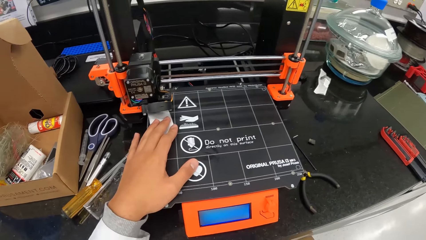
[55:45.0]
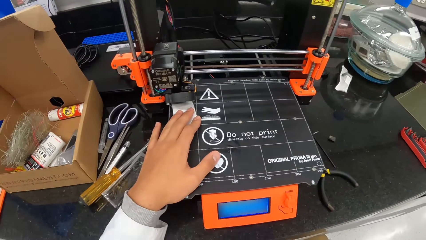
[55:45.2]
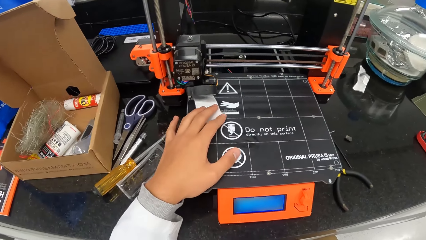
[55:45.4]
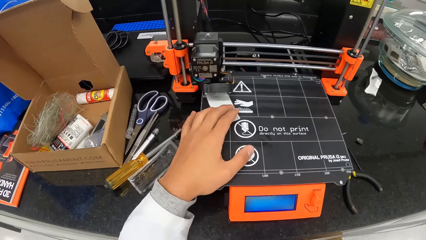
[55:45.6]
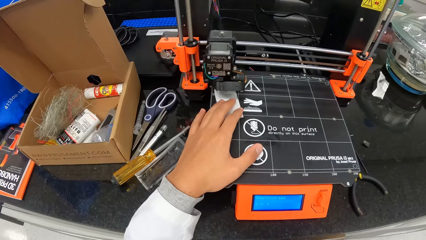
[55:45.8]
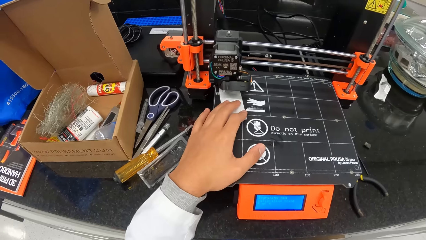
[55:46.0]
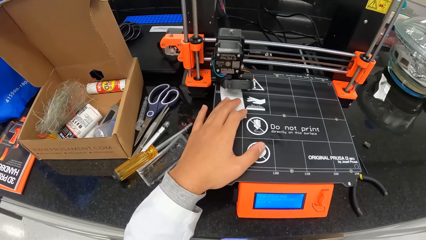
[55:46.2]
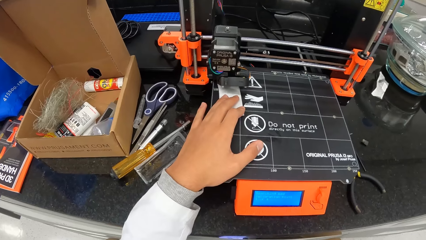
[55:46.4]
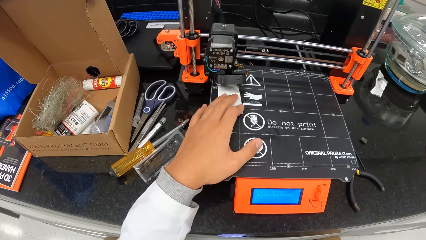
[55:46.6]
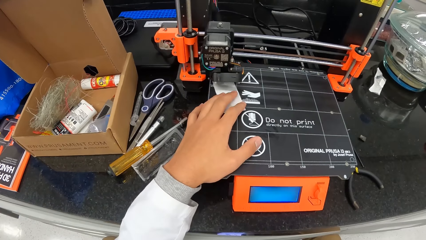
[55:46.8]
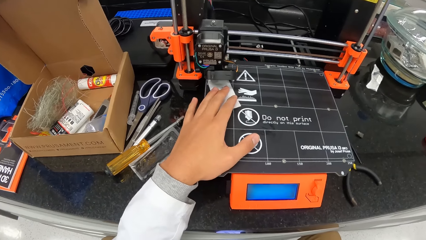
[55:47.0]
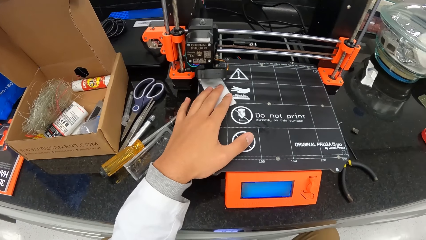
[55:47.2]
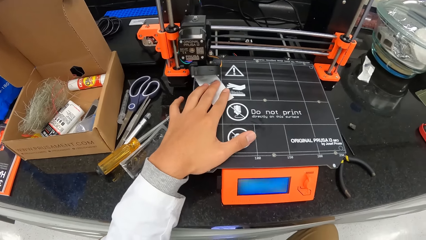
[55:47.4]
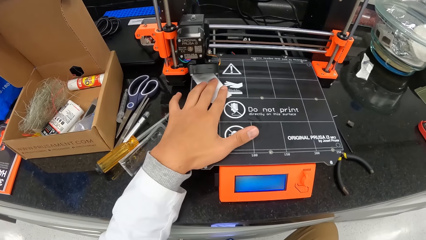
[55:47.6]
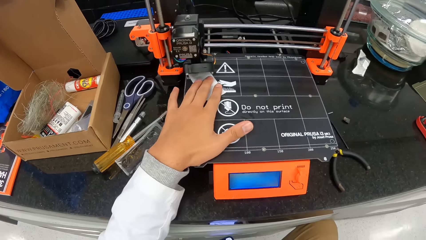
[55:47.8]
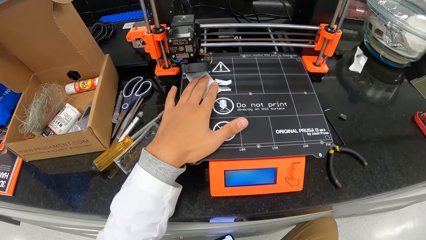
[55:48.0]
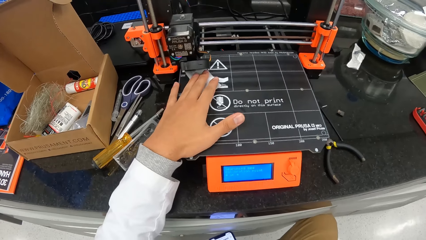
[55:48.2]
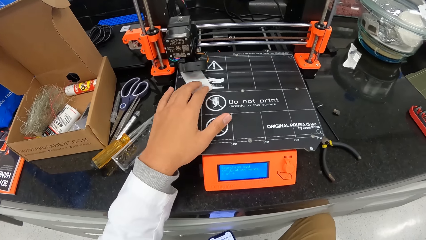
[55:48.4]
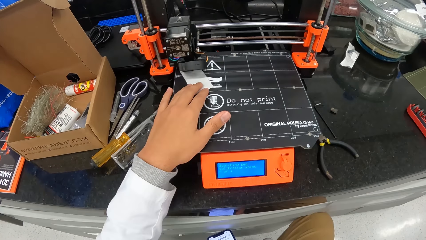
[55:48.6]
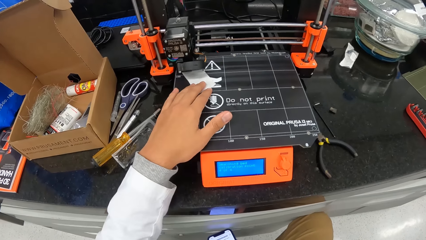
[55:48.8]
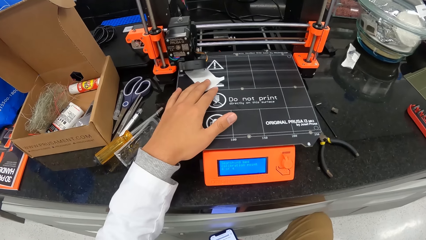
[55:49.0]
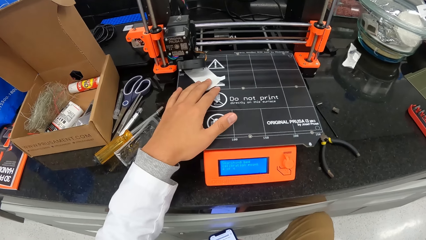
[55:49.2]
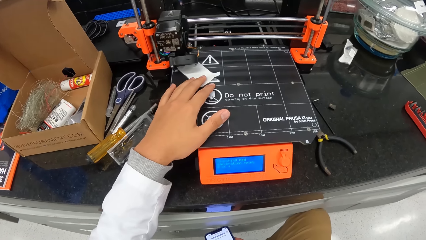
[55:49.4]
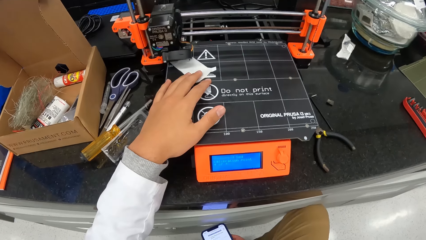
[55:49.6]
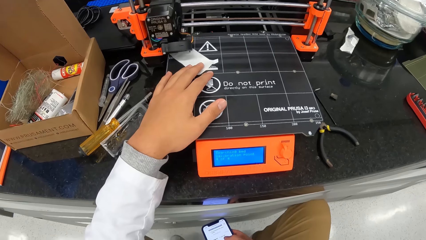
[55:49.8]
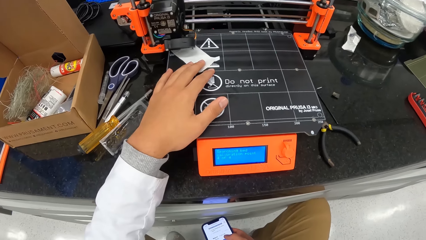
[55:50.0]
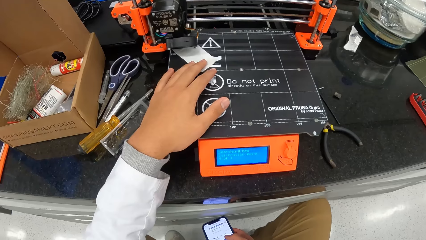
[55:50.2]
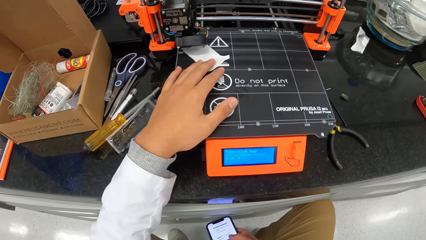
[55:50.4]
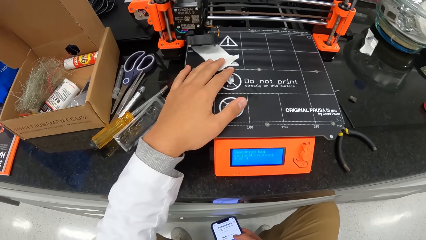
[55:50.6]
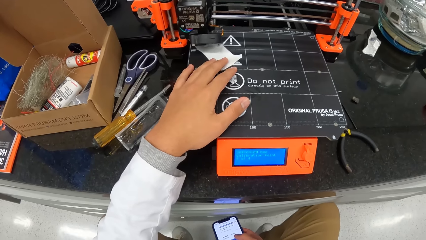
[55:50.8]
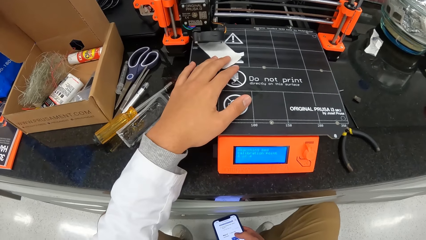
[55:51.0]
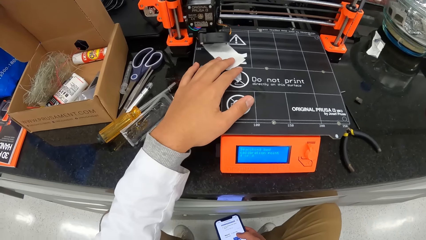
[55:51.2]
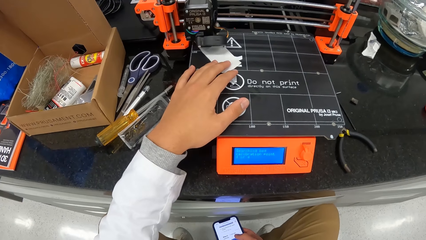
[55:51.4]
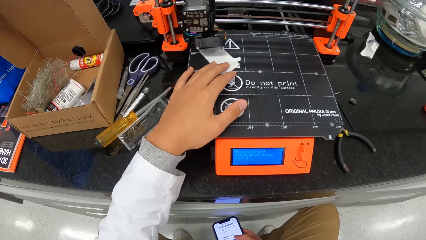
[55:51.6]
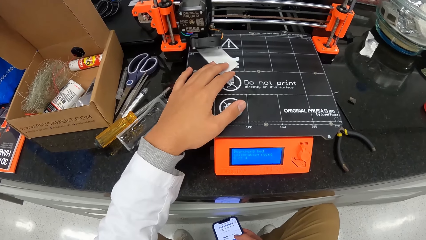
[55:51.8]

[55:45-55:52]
The camera wearer adjusts the paper on the carton on the 3D printer with his left hand. He moves the paper.

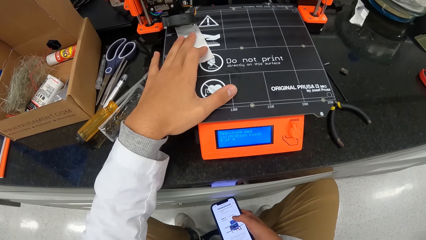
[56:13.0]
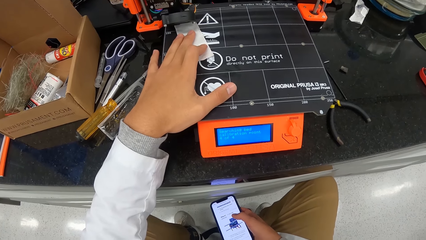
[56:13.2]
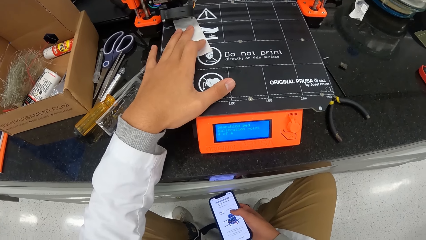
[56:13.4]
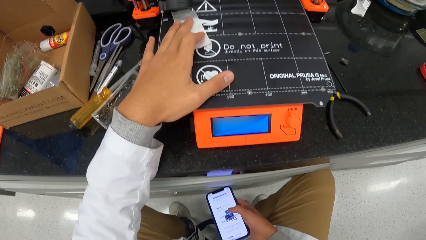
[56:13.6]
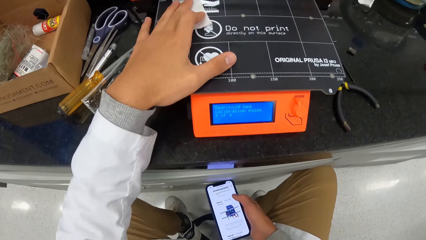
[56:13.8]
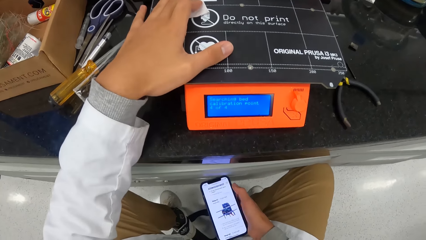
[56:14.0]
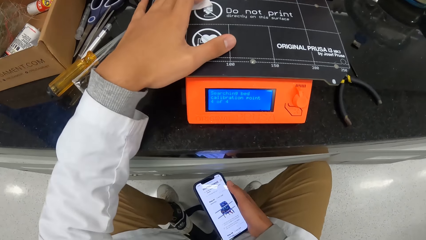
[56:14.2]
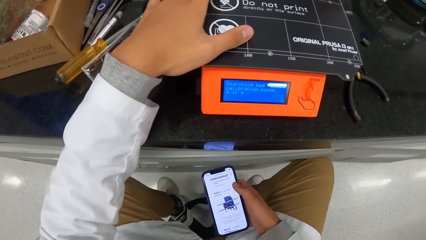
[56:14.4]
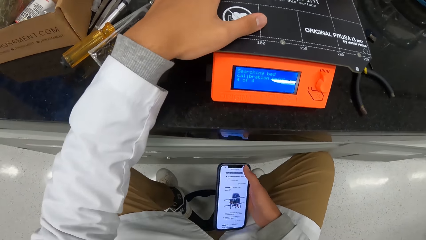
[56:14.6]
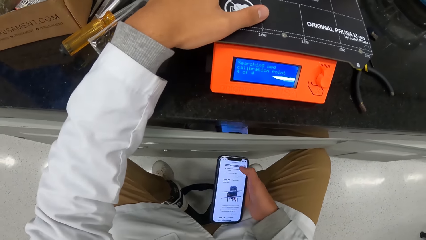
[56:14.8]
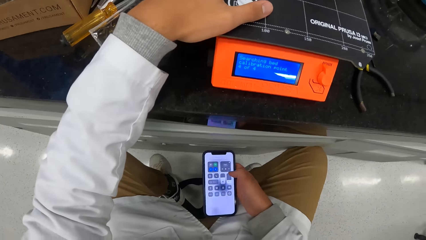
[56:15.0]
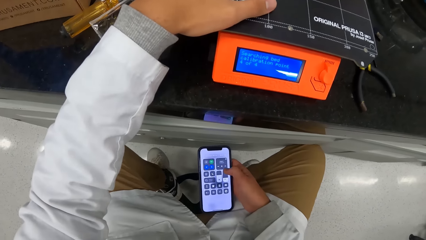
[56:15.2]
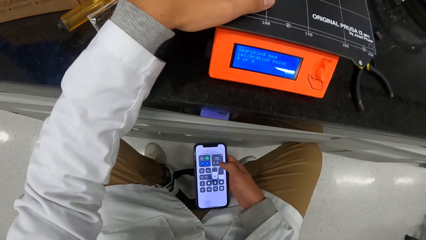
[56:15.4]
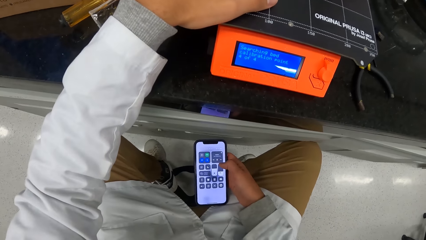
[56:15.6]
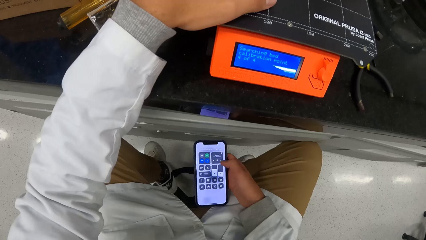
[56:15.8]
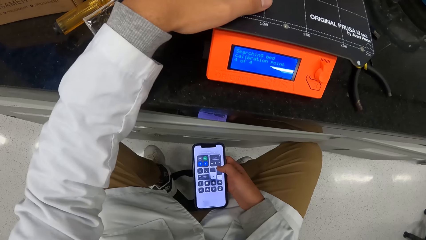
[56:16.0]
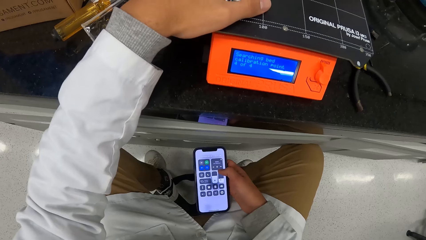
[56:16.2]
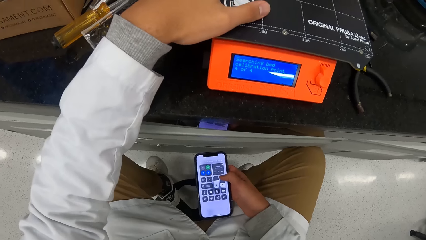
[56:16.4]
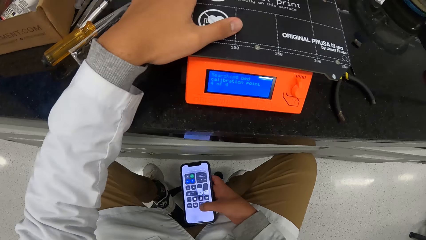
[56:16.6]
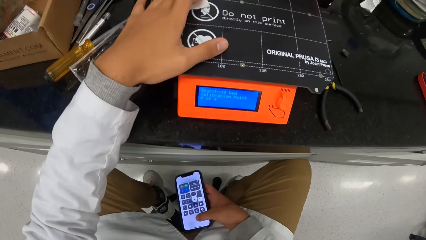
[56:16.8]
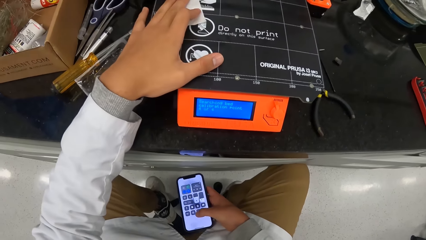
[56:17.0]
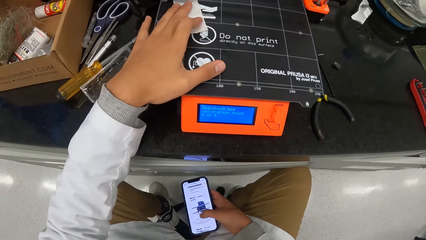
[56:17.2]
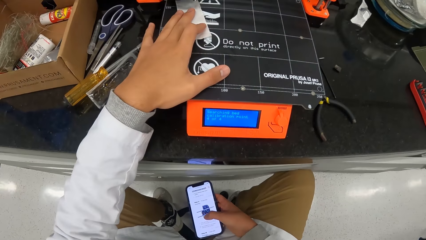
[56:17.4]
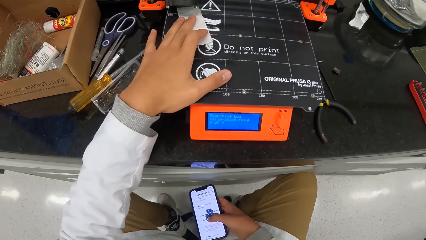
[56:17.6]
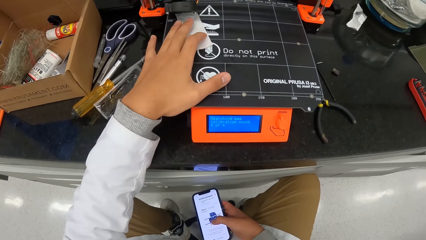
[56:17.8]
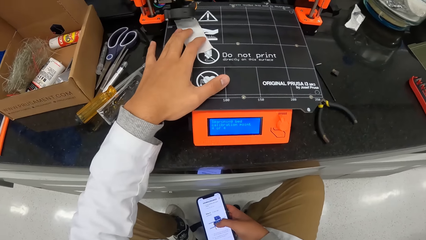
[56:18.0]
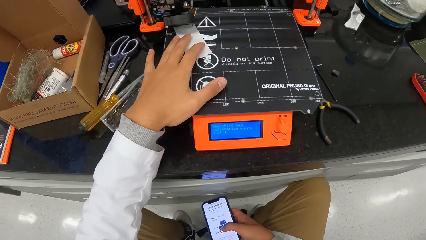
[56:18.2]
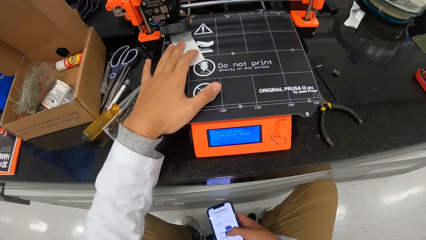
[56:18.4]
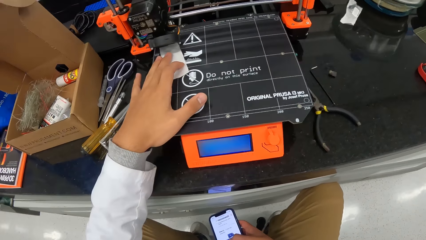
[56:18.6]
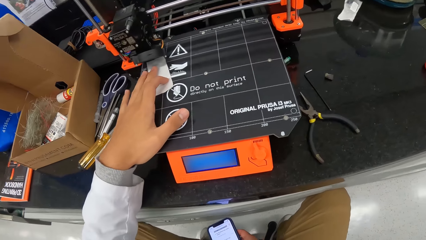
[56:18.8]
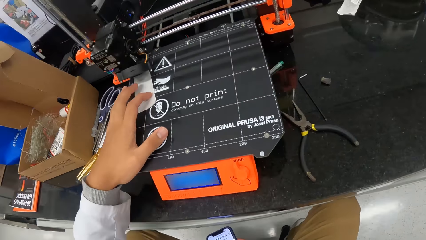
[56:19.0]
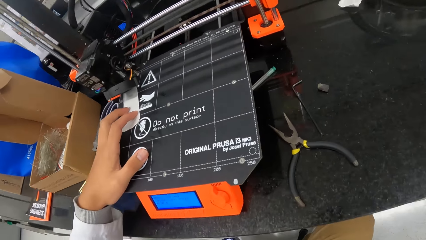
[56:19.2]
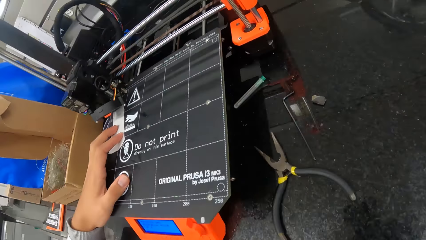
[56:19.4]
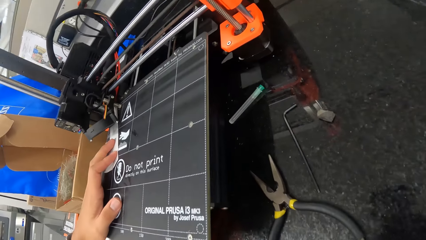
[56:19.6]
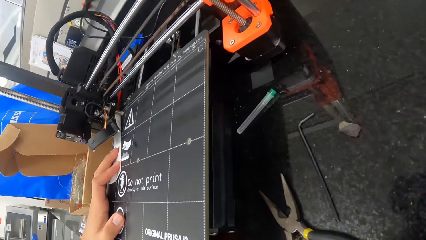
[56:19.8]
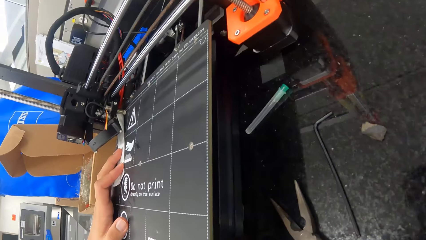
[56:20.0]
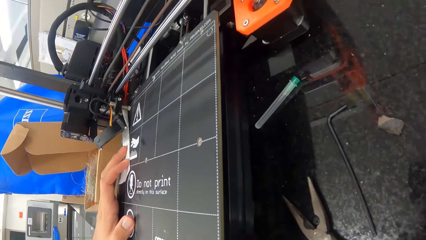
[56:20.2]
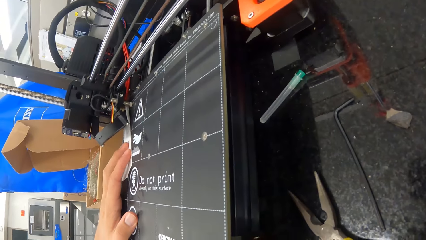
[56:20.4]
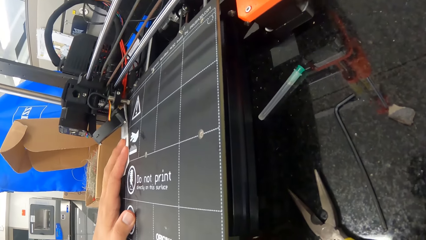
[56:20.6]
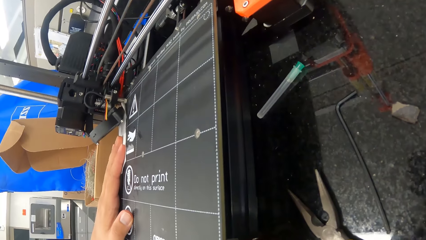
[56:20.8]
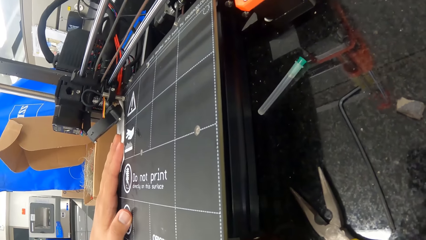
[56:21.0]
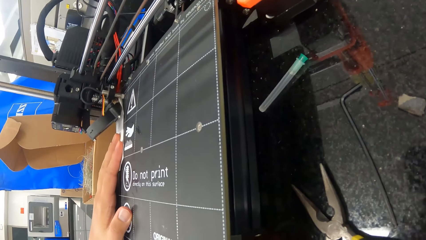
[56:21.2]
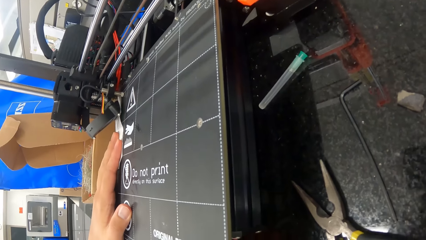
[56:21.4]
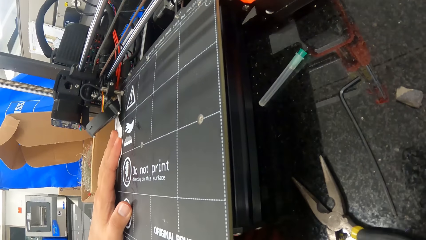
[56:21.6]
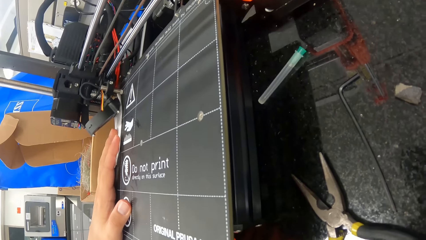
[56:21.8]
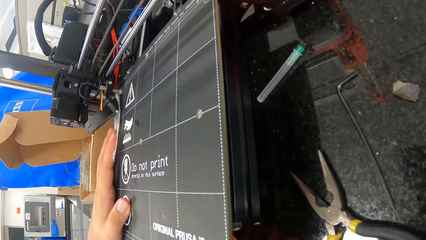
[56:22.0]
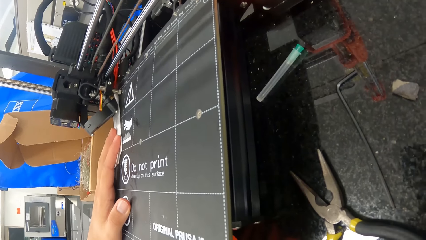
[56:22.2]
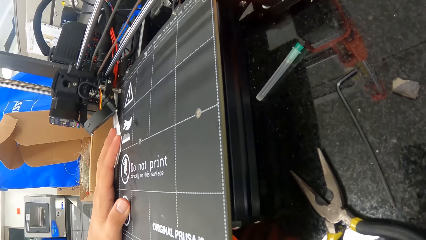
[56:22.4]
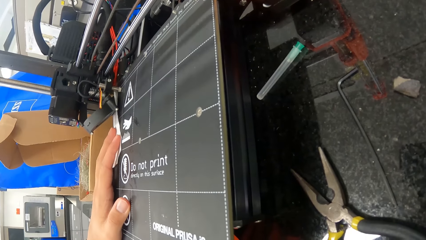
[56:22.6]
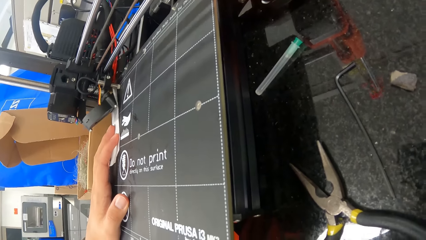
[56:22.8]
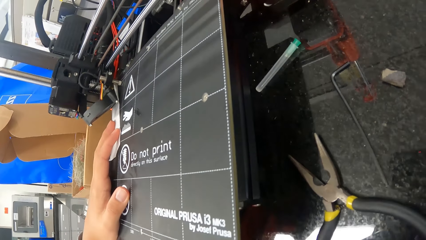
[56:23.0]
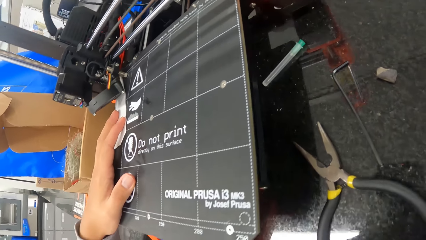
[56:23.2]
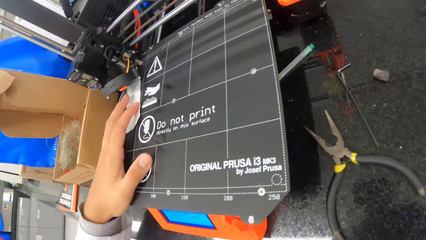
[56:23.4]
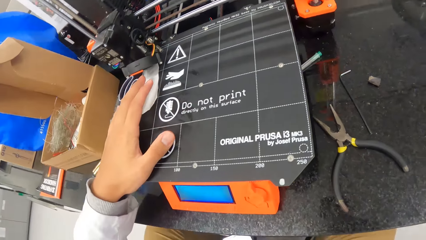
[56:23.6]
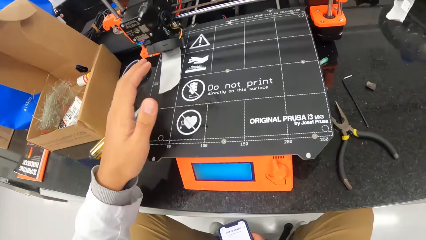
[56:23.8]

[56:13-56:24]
The camera wearer operates the phone in his right hand. He moves the paper.
